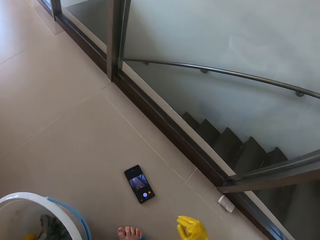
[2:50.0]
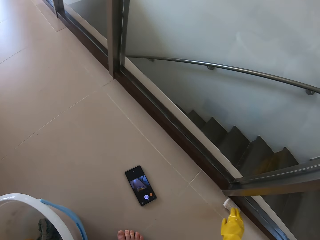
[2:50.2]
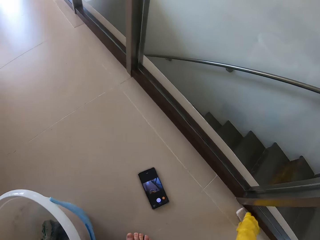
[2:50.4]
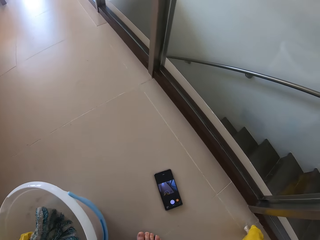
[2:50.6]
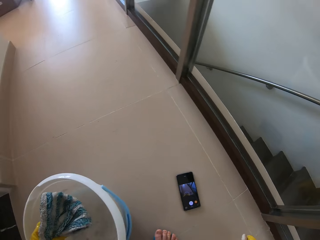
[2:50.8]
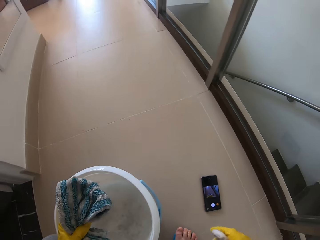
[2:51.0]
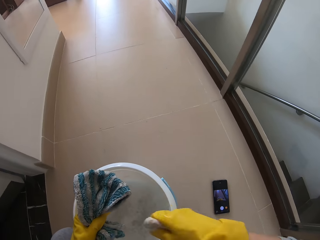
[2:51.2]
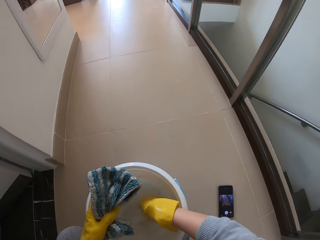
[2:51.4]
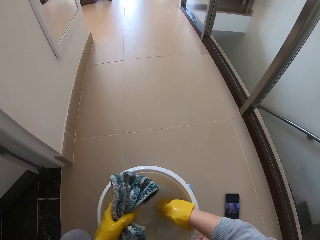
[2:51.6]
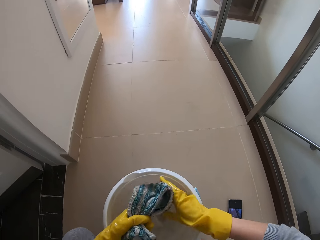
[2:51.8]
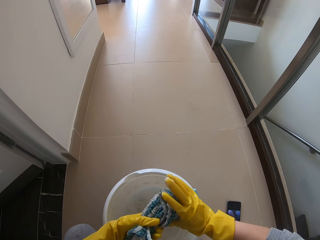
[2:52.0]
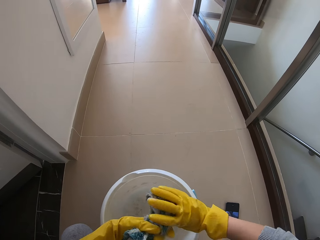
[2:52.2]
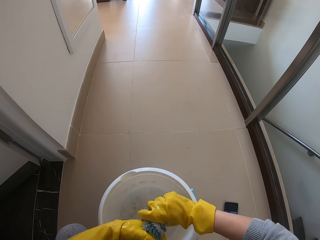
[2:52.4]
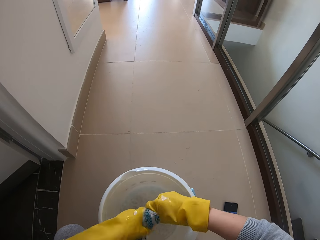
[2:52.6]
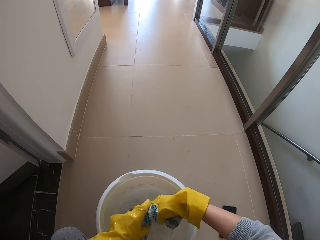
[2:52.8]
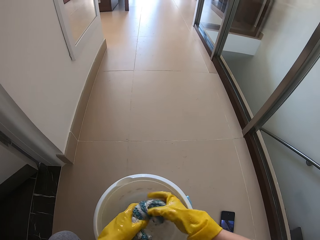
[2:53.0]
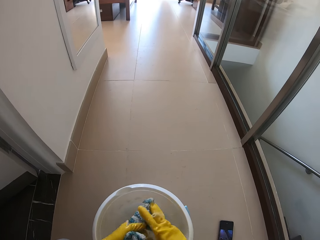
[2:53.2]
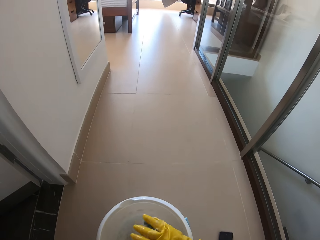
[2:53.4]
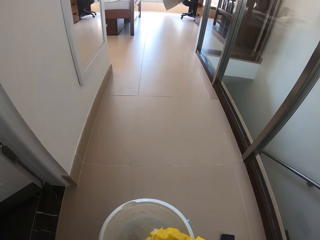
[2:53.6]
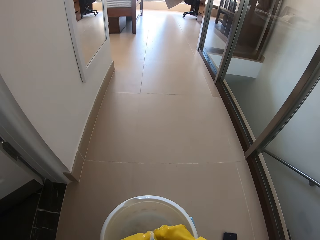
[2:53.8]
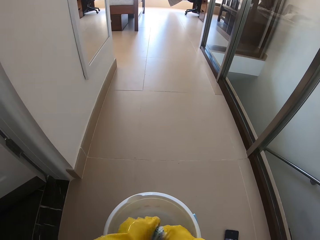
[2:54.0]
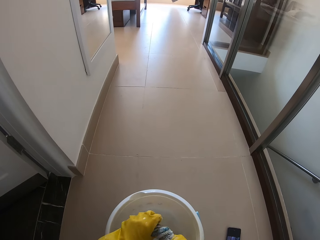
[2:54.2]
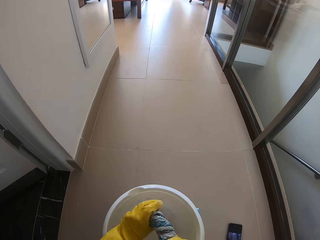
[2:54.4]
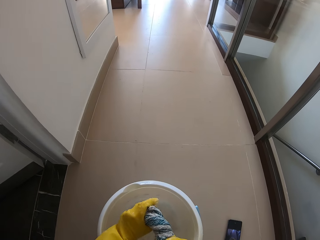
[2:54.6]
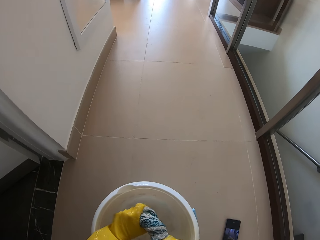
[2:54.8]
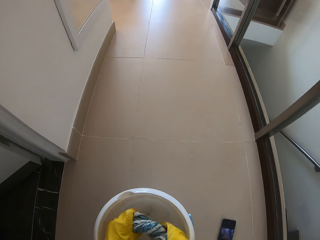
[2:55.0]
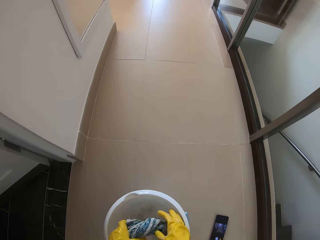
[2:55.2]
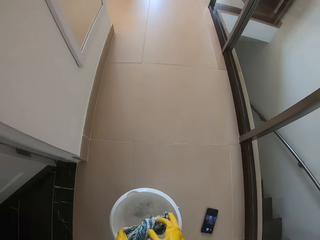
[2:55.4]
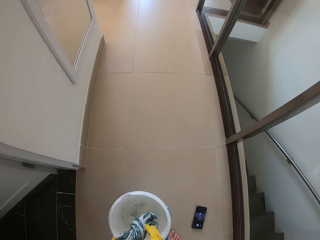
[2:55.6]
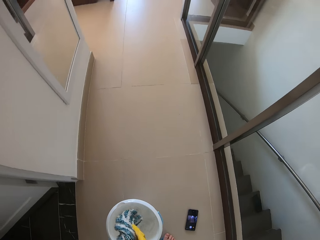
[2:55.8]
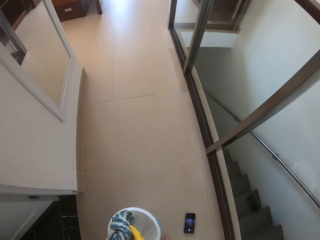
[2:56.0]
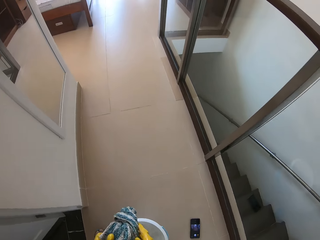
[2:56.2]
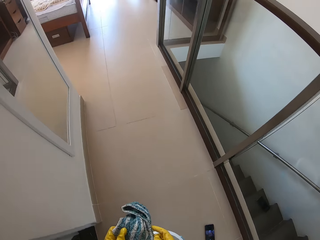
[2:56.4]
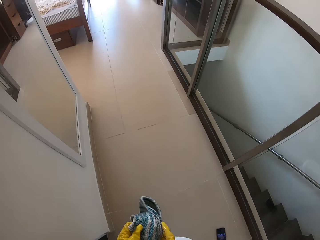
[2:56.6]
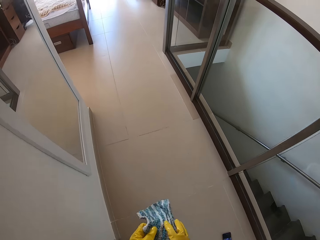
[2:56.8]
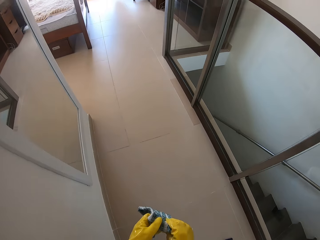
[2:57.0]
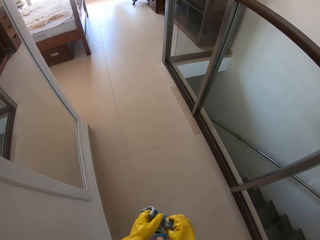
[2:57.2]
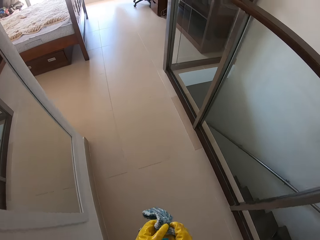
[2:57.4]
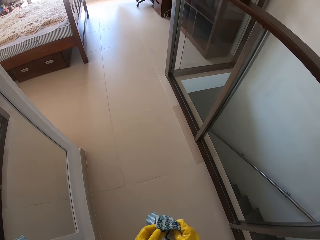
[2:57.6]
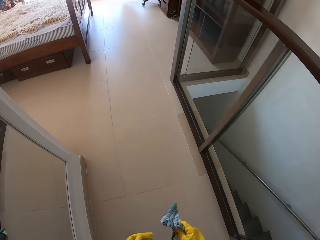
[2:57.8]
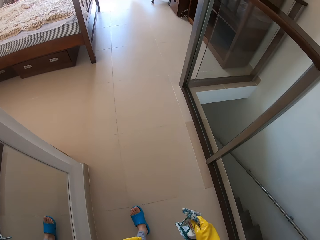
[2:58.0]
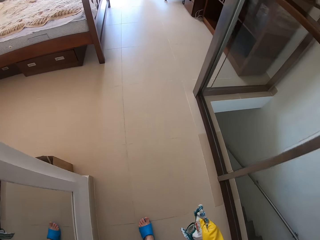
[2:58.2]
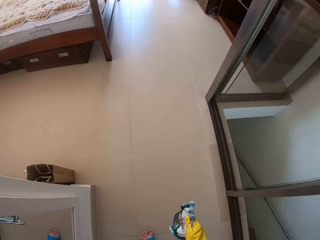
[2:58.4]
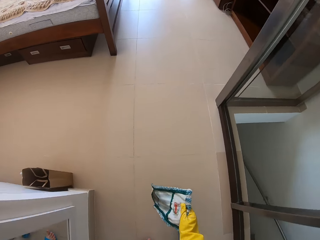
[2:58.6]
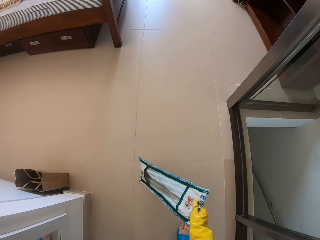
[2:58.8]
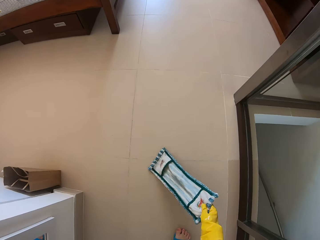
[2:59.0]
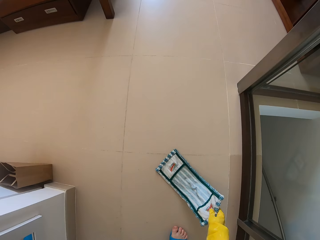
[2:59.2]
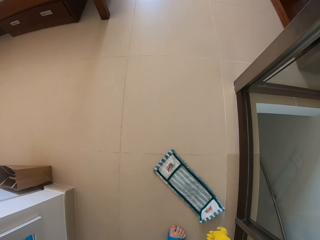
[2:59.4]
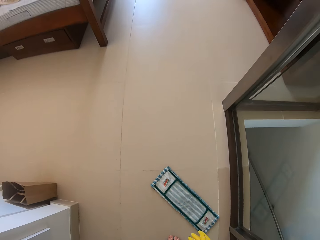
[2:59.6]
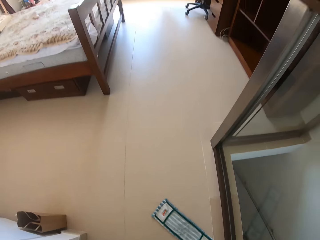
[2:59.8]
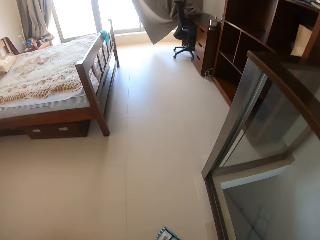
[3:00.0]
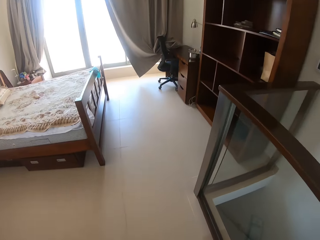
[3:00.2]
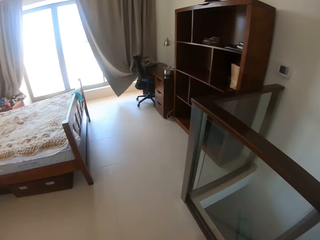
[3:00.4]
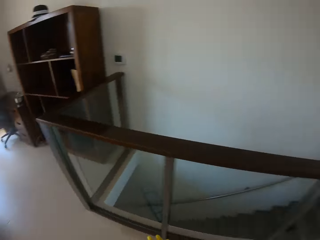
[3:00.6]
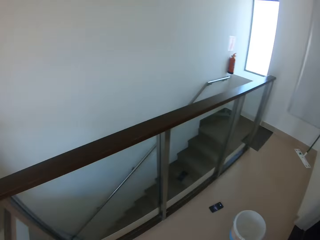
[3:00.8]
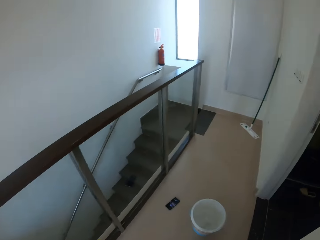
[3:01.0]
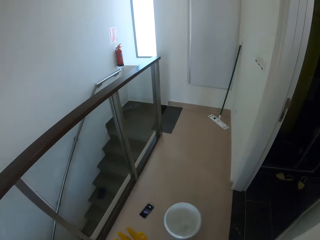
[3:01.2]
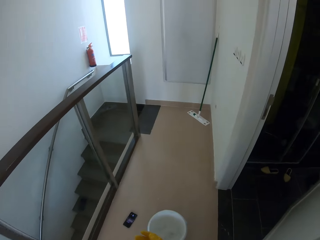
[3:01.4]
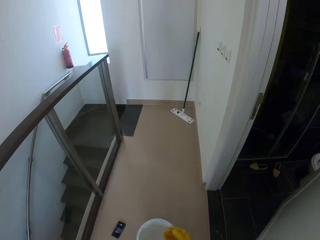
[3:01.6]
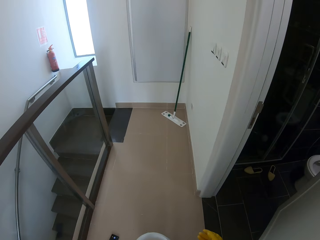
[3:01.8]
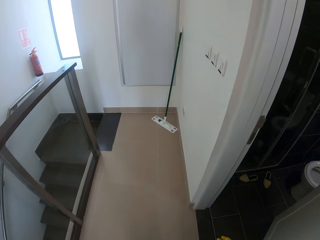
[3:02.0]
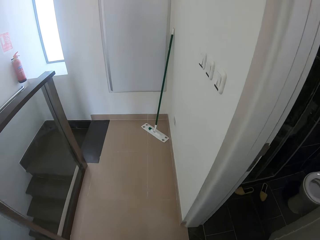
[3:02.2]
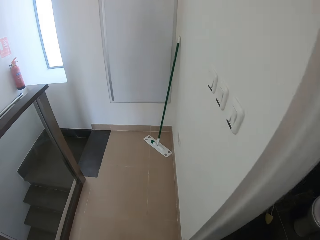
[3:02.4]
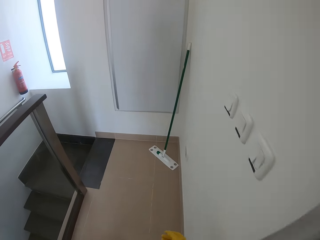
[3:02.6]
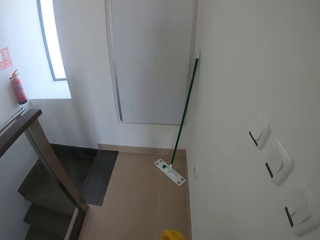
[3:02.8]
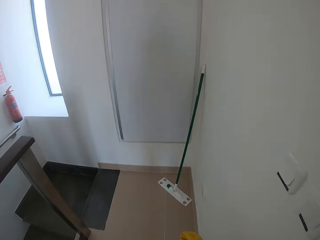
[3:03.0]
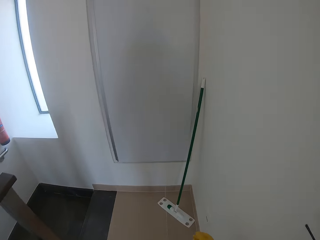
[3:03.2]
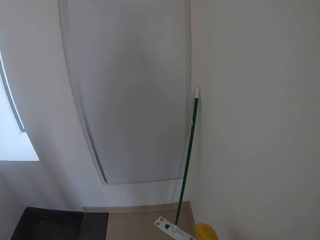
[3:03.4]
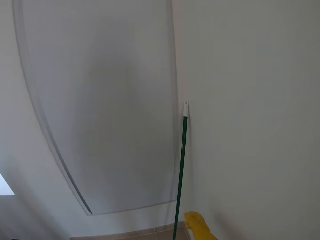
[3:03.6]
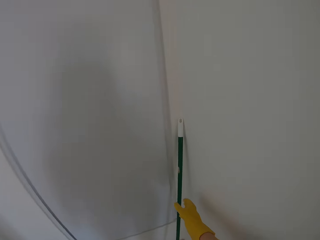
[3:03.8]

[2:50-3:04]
The camera wearer picks up the bar soap. They drop the bar soap in the bucket. They hold the cloth. They squeeze the cloth. They walk in the house. They hold the cloth with the other hand. They drop the cloth on the floor. They walk around the house.

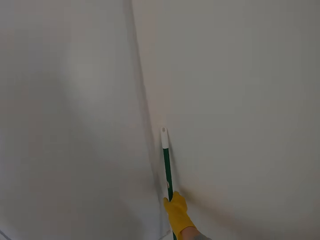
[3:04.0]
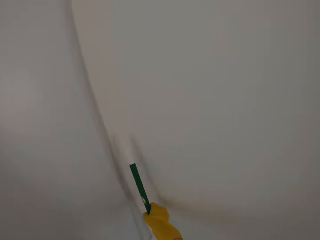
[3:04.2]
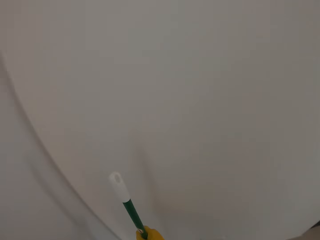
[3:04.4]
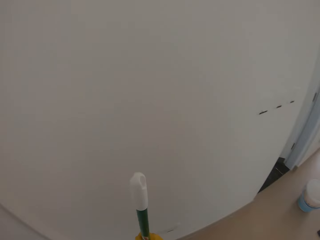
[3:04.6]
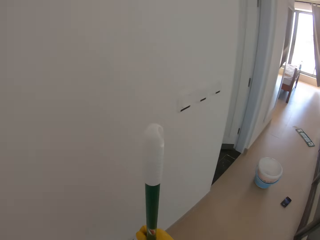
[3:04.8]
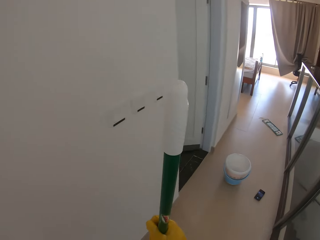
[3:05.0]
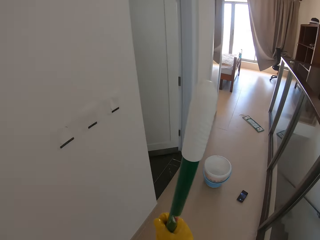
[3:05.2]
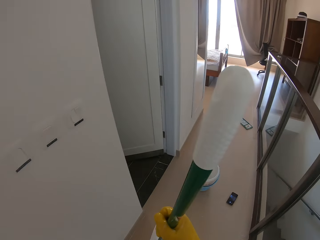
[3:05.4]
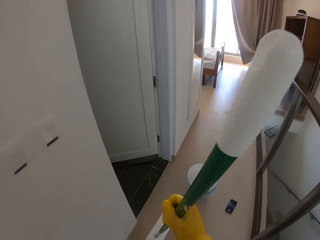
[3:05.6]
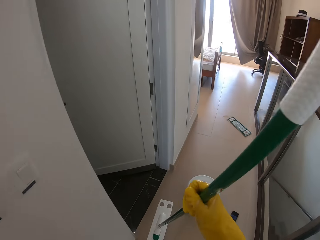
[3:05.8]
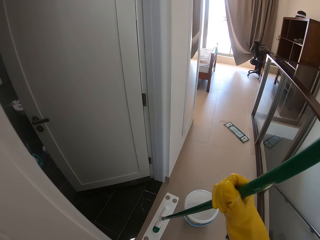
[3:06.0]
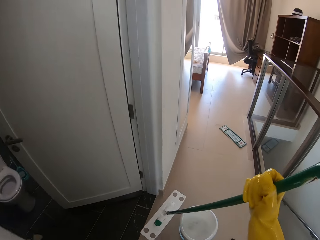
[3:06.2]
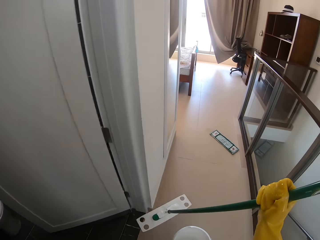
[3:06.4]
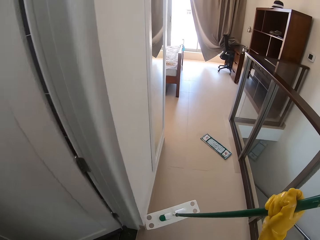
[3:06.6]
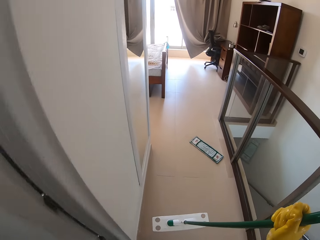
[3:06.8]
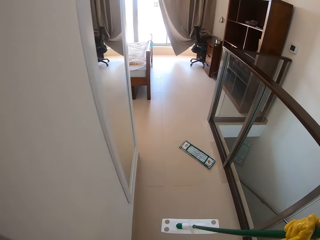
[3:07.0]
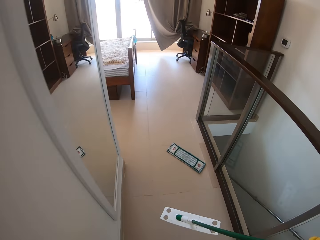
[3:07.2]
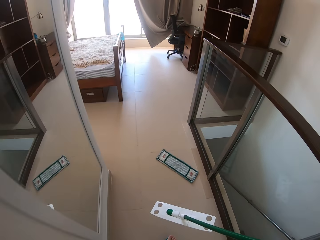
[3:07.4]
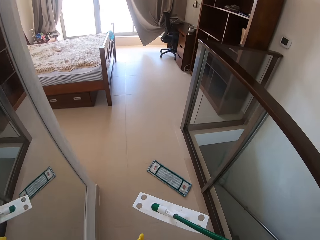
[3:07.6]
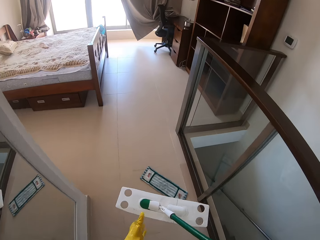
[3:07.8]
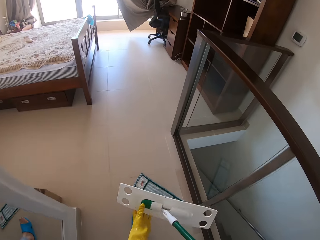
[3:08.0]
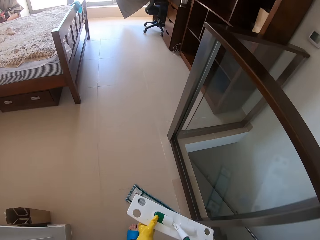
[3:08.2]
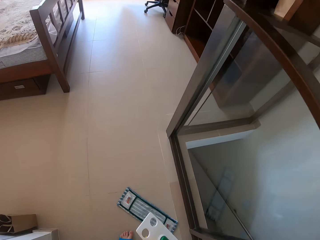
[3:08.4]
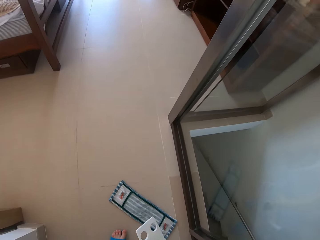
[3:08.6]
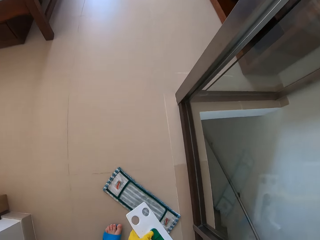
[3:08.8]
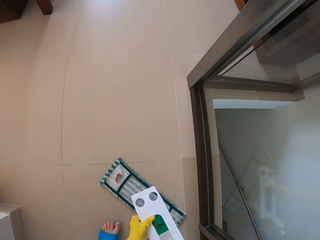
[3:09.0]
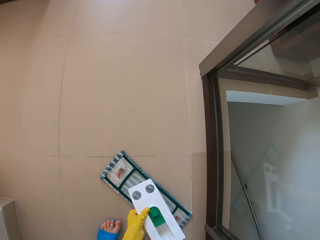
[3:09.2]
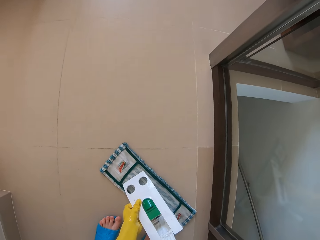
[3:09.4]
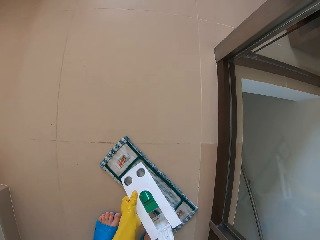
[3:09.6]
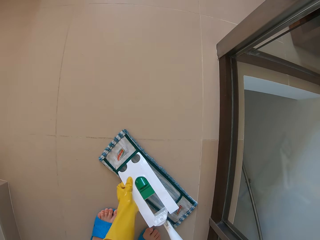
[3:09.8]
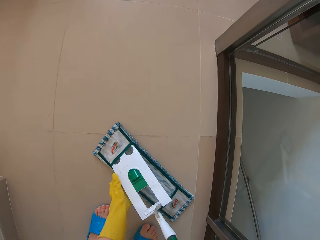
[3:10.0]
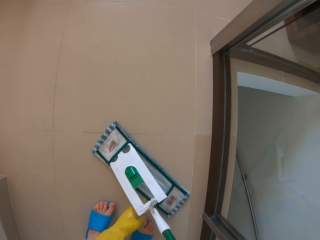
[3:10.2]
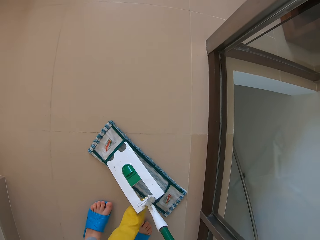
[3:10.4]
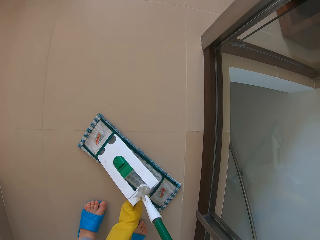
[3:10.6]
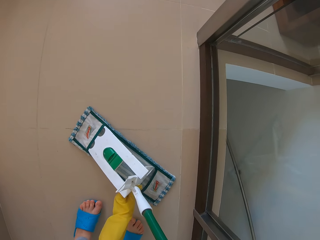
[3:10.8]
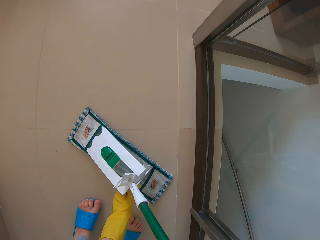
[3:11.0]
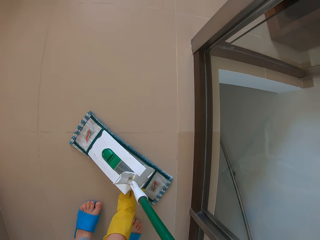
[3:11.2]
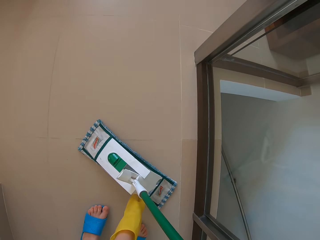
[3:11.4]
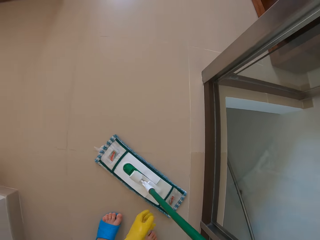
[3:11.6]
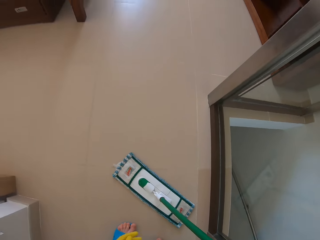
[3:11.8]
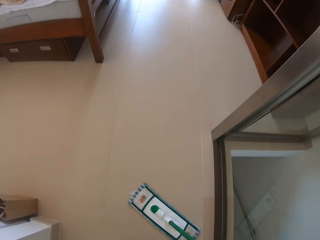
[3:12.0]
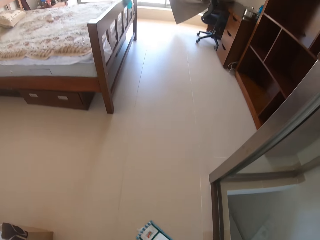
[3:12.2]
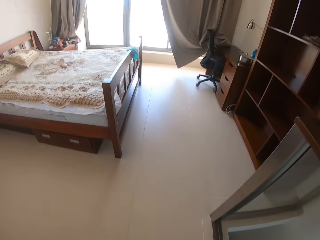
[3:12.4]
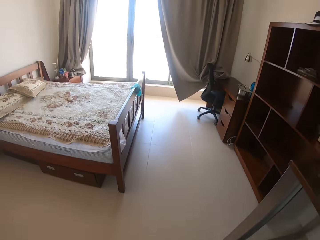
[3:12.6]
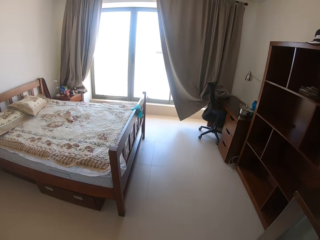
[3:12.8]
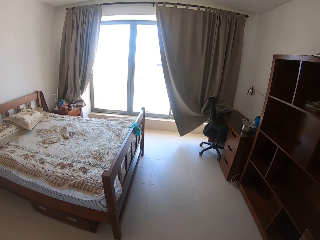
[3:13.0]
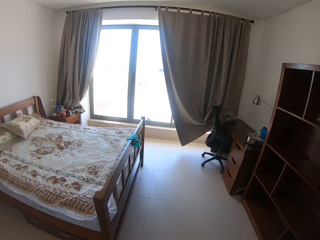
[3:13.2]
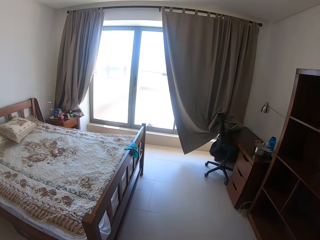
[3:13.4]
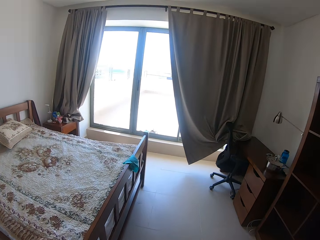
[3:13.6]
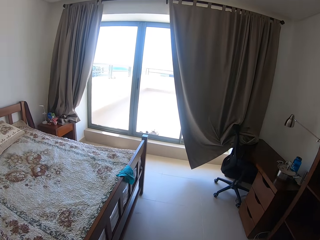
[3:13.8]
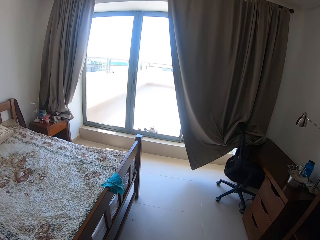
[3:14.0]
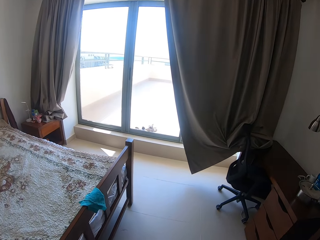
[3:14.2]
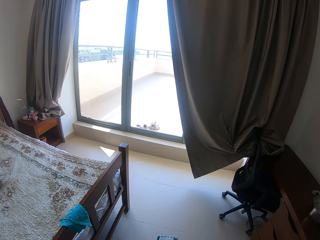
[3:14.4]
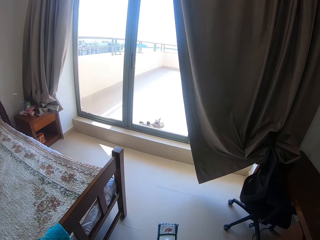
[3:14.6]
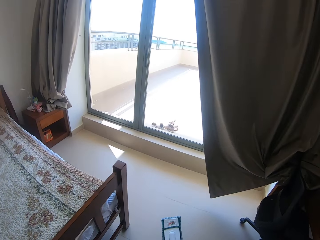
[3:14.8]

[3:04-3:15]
The camera wearer picks a mop. They walk around. They hold the mop. They put the mop on a cloth. They fix the mop on the napkin. They hold the mop. They put the mop on the cloth. They walk in the bedroom.
